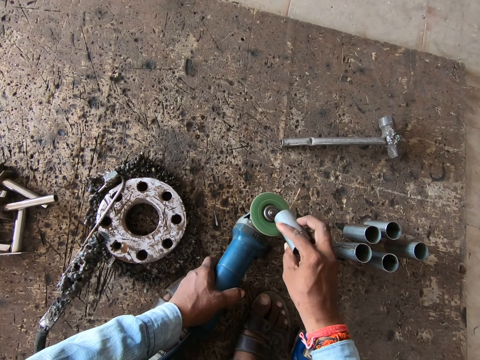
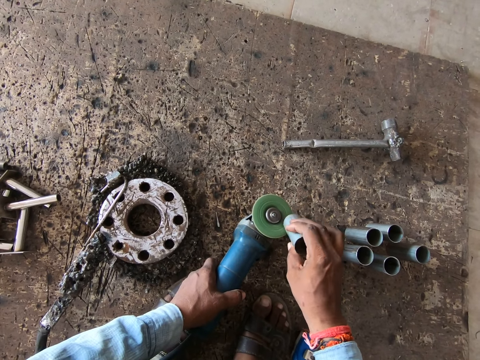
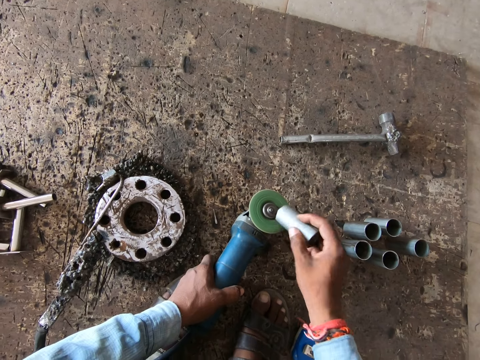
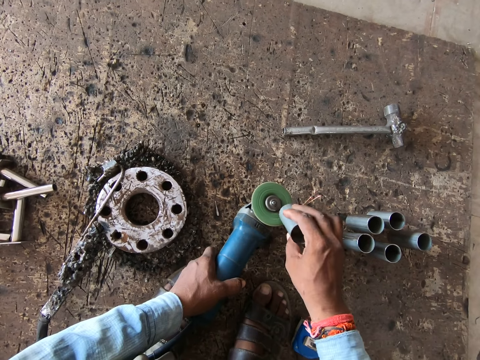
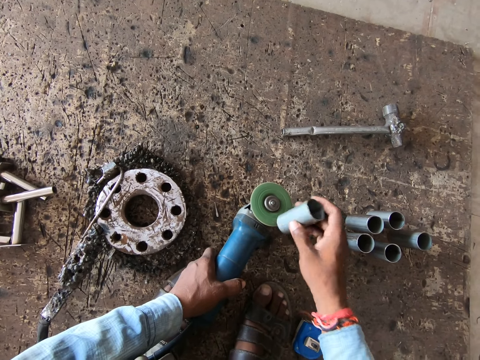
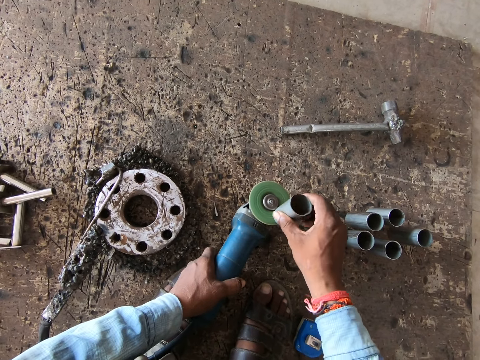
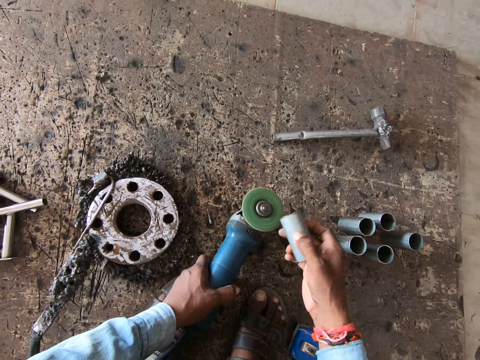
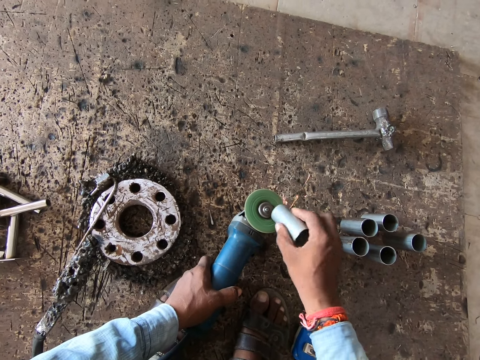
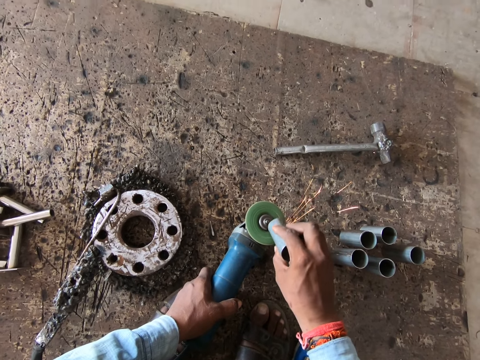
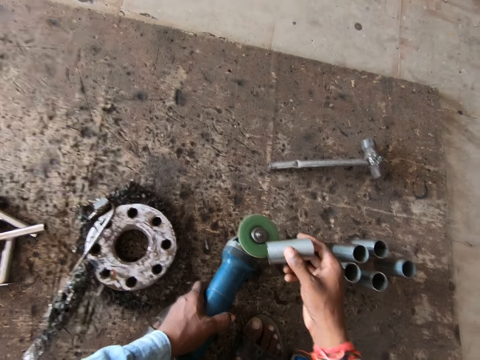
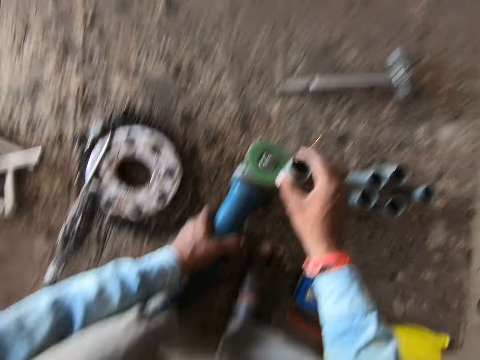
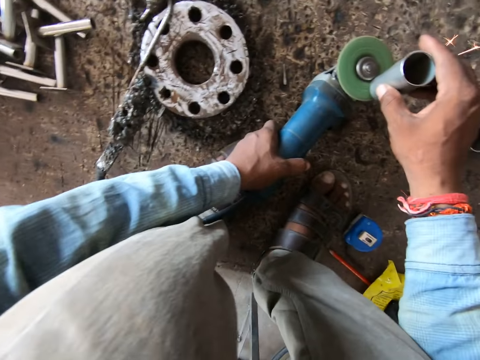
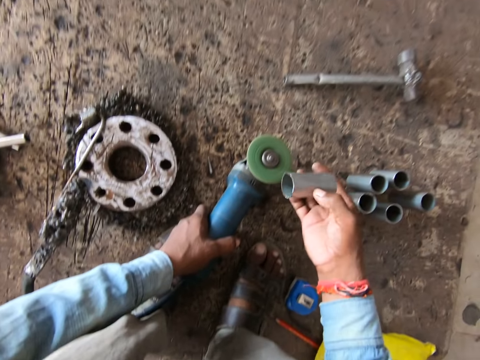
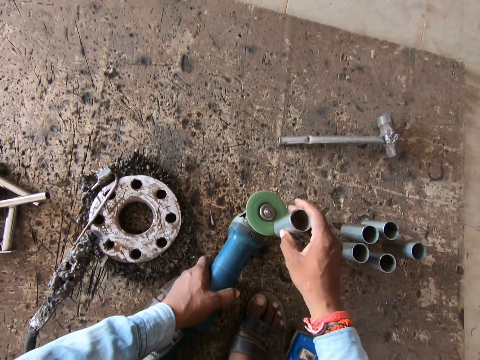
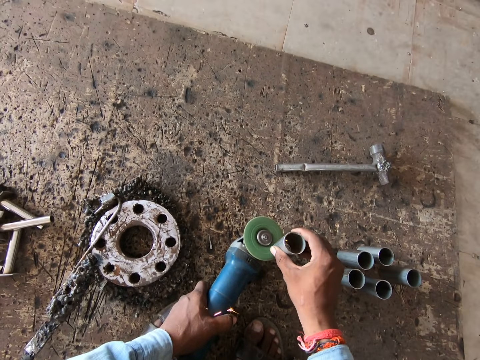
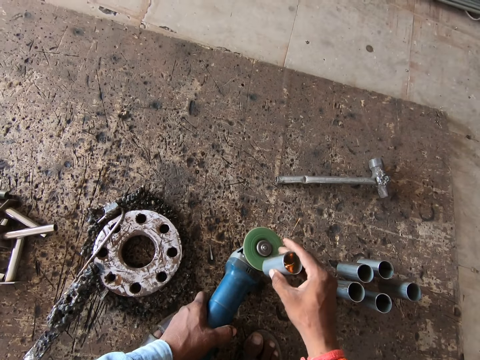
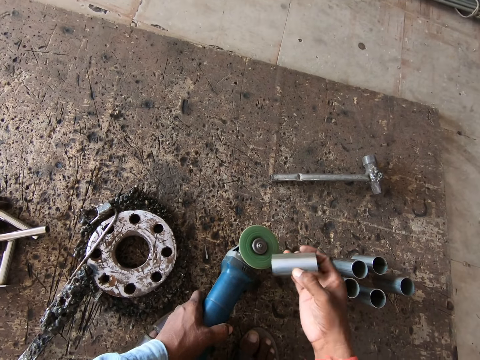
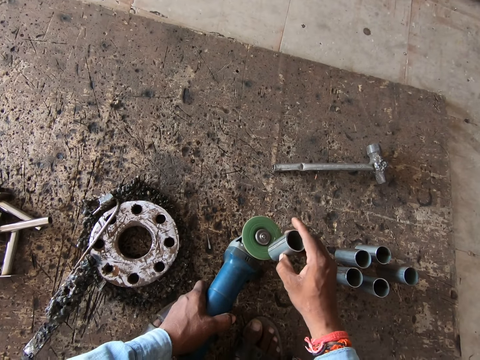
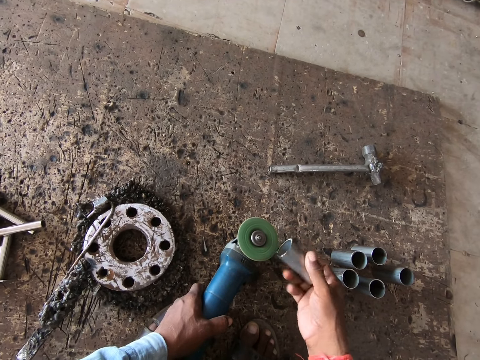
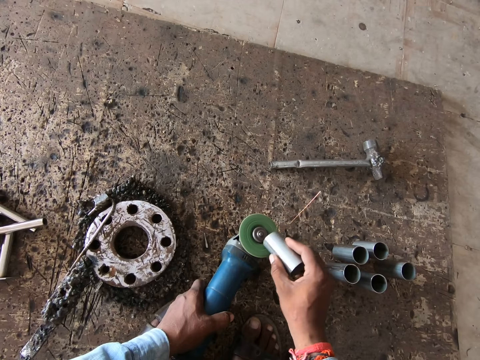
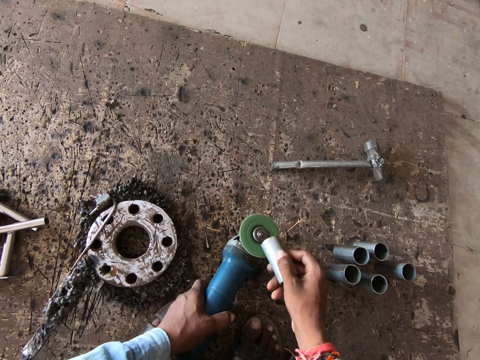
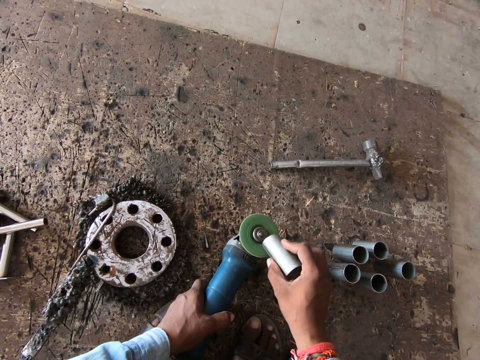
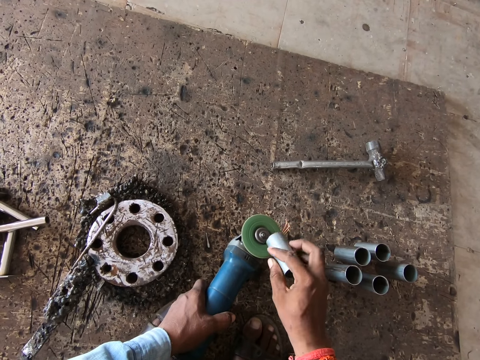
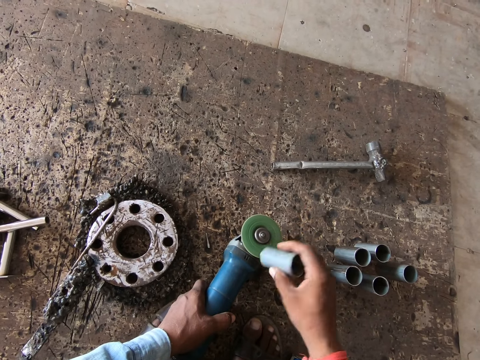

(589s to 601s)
The camera wearer smoothens the metal cylinder with a metal grinder.

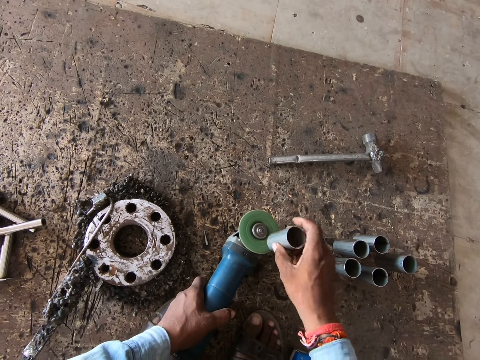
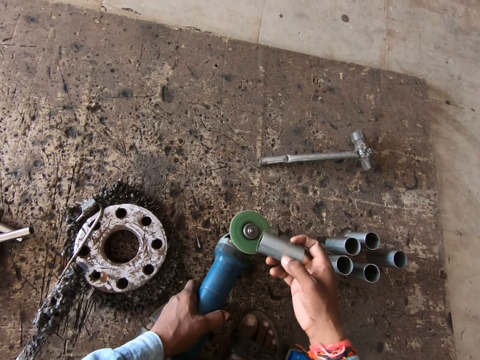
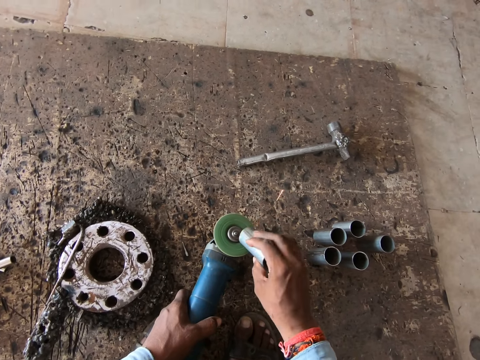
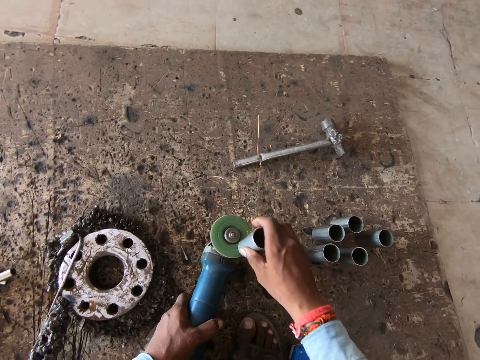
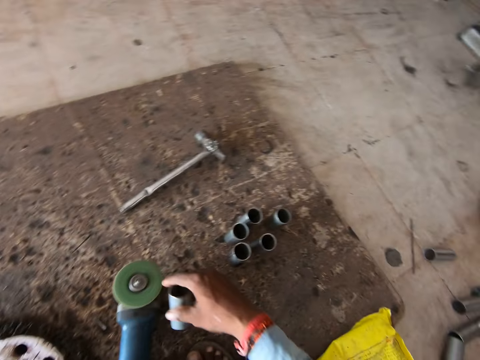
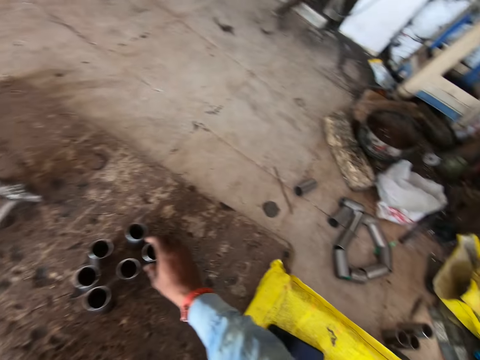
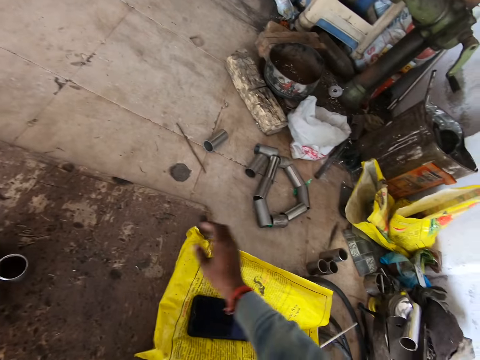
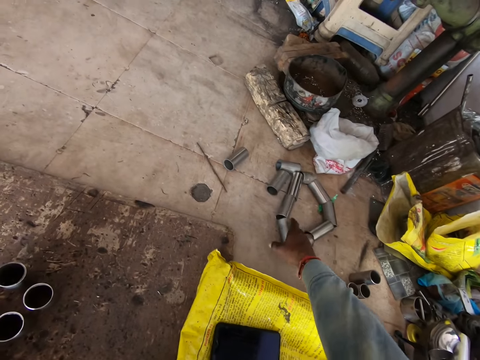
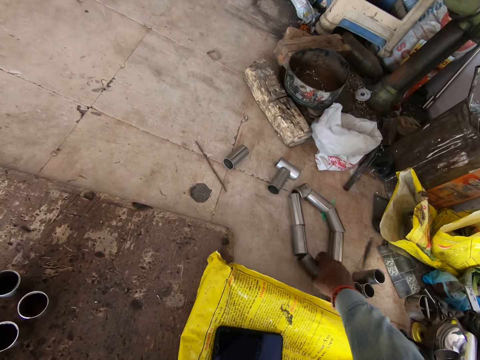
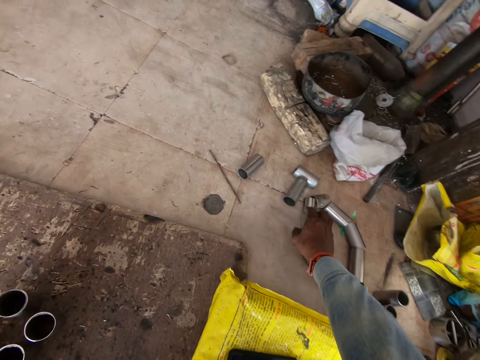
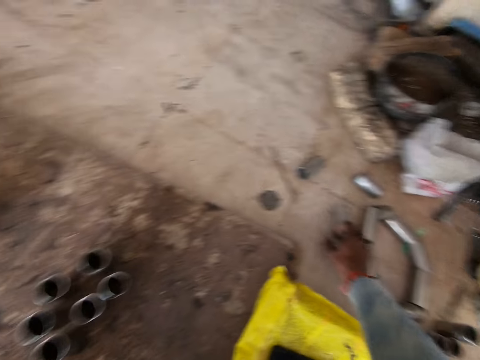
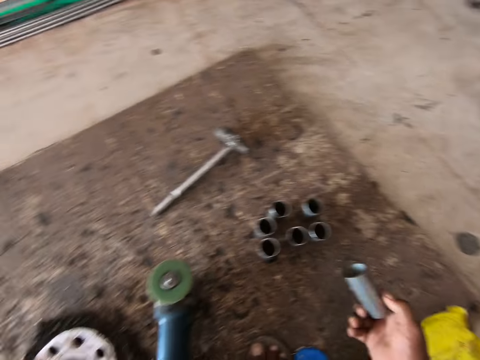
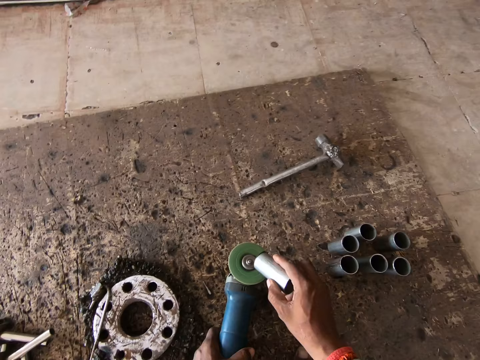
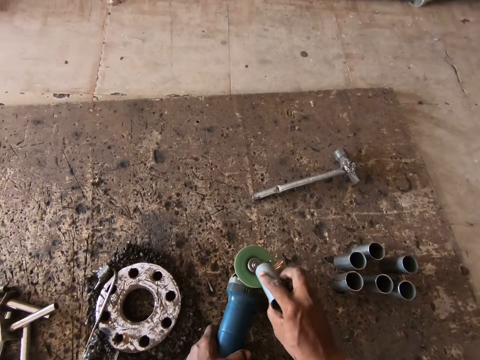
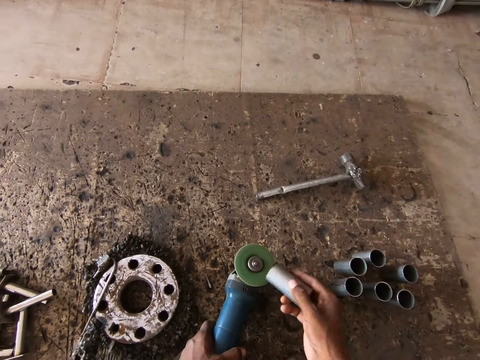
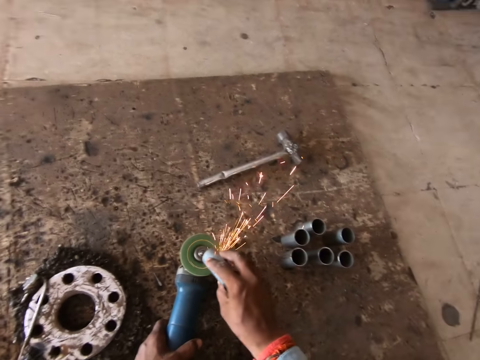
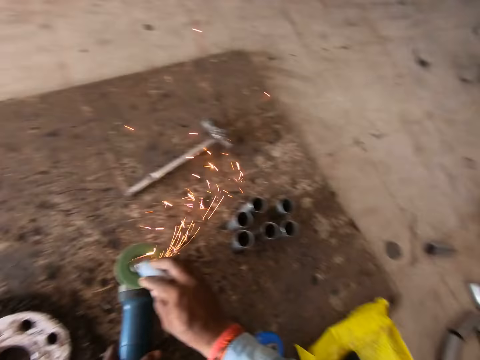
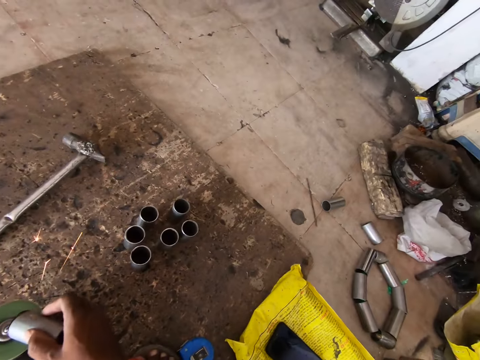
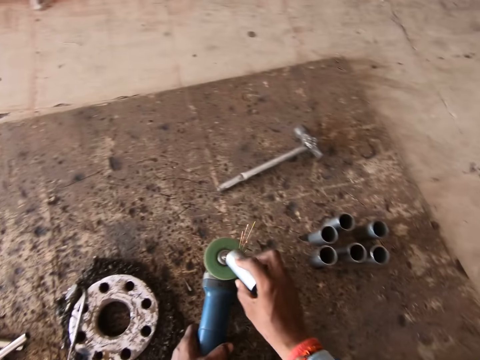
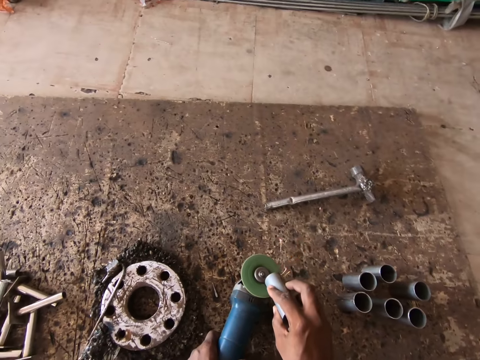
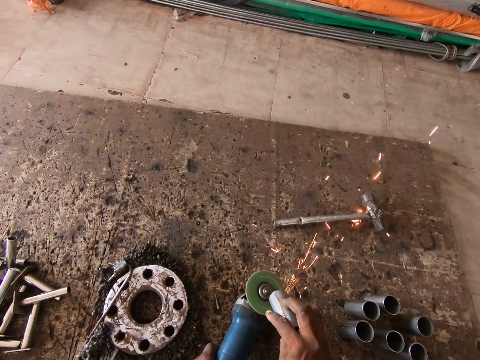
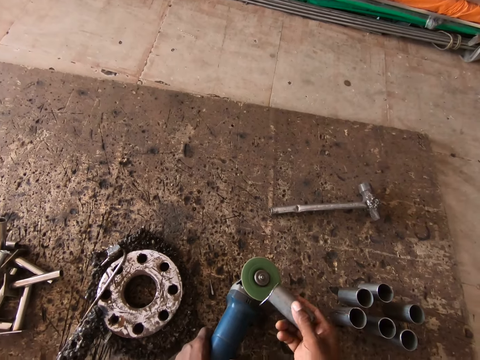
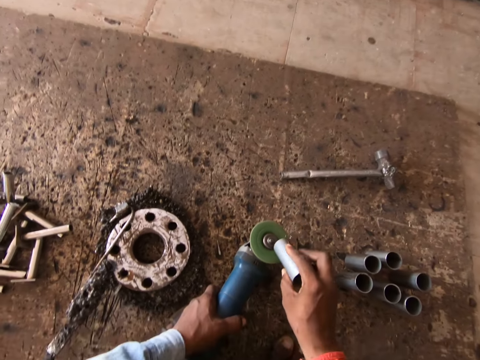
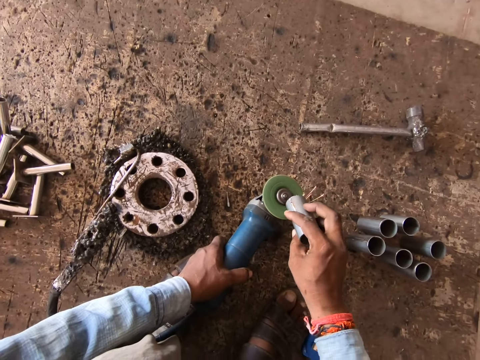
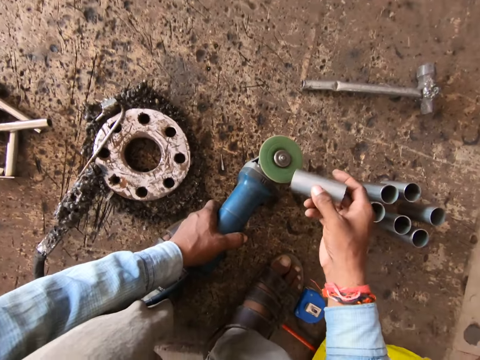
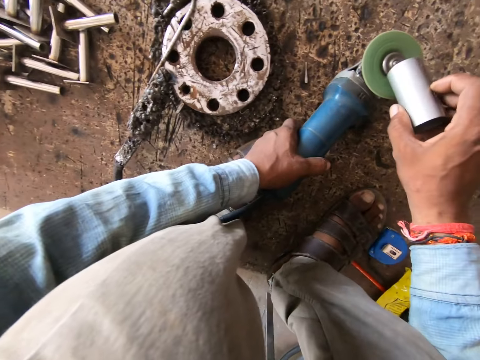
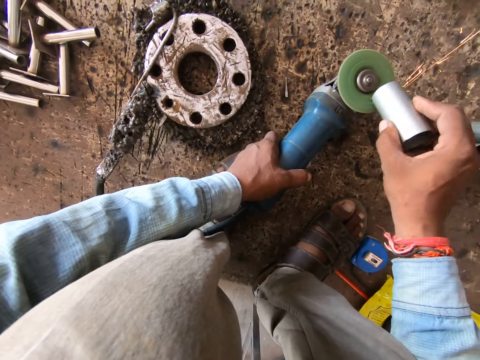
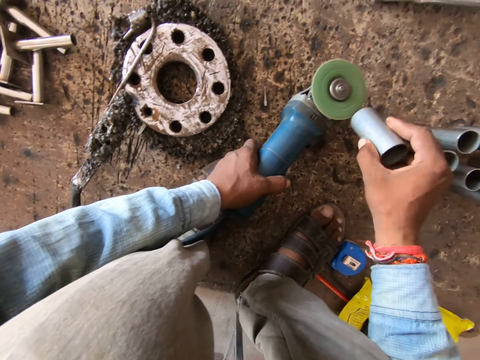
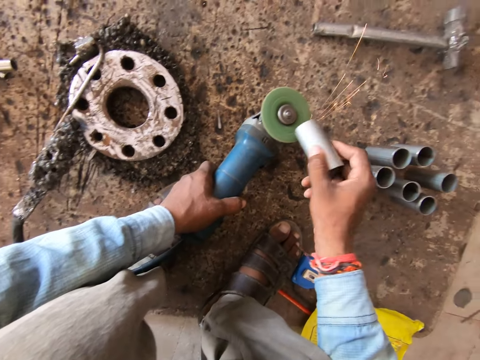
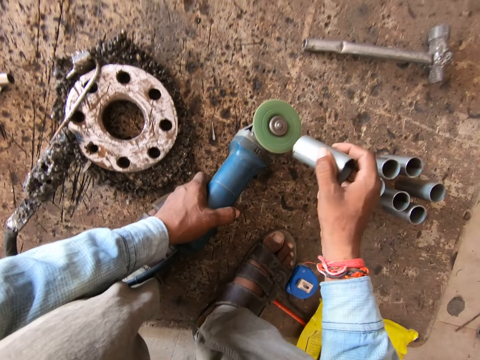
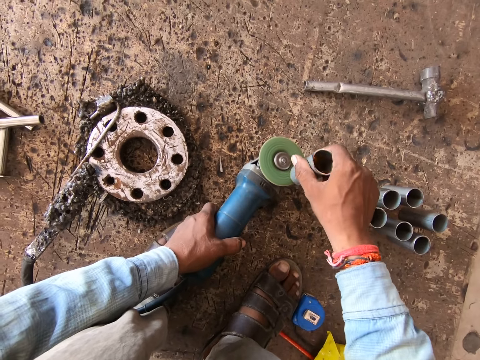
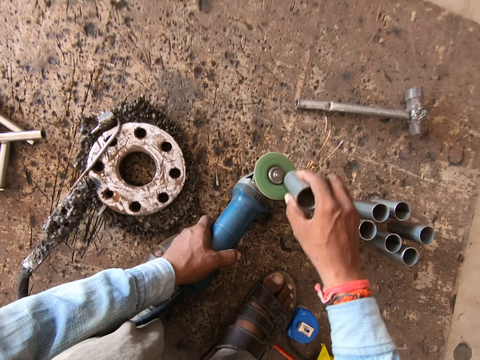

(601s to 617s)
The camera wearer drops the metal rod in his right hand on the floor. He picks up the metal rod from the floor with his right hand. He moves the metal cylinder ring. He smoothens the metal rod in his right hand with the metal sander in his left hand.
